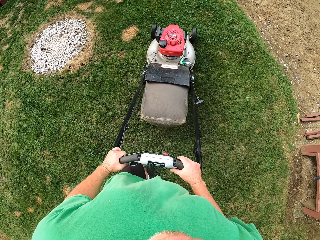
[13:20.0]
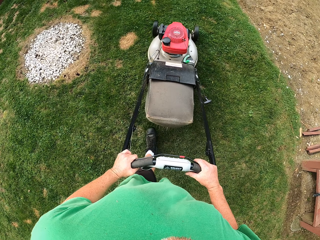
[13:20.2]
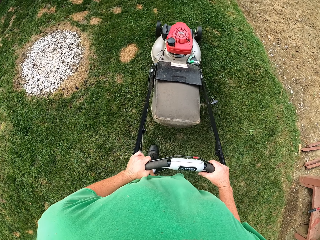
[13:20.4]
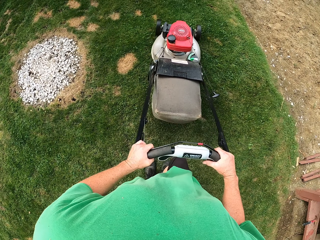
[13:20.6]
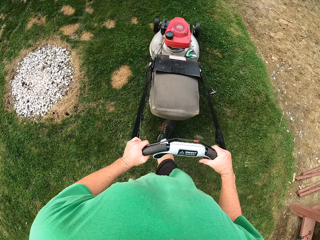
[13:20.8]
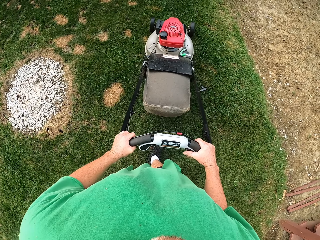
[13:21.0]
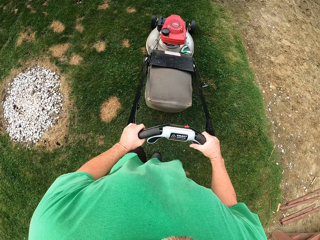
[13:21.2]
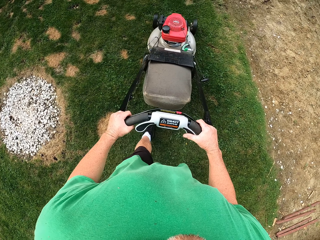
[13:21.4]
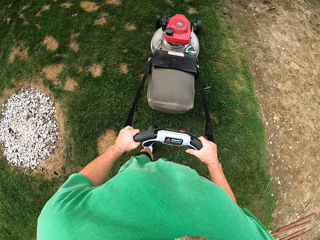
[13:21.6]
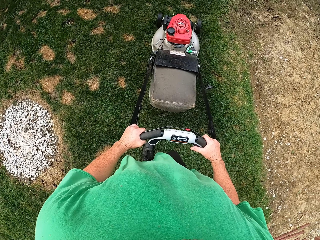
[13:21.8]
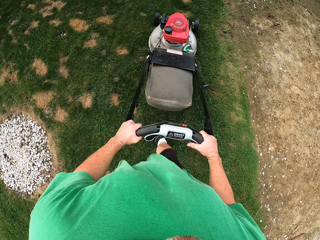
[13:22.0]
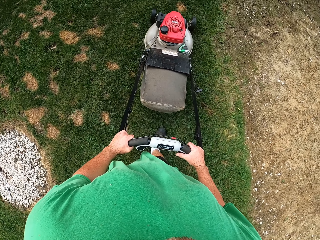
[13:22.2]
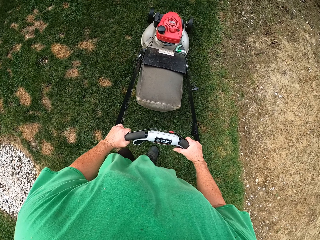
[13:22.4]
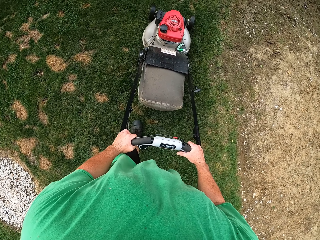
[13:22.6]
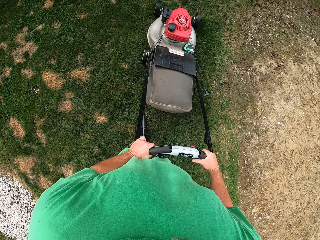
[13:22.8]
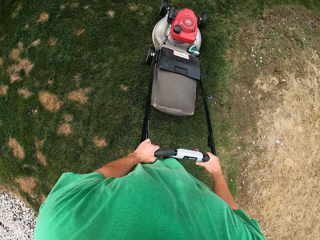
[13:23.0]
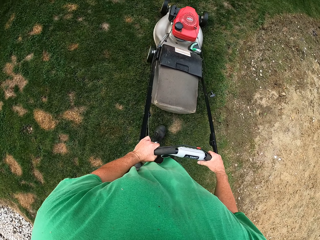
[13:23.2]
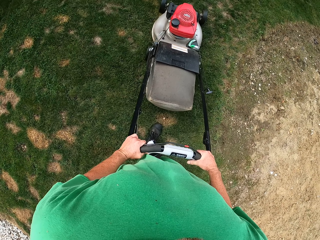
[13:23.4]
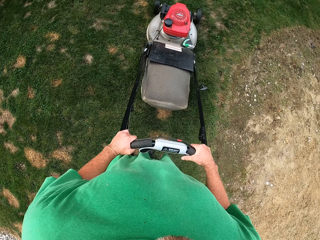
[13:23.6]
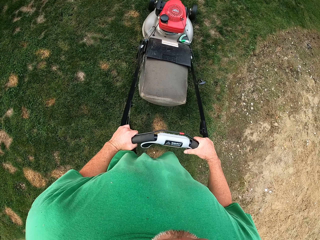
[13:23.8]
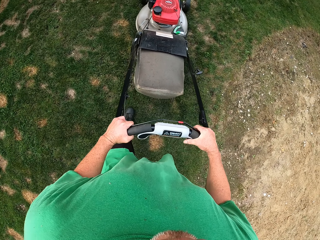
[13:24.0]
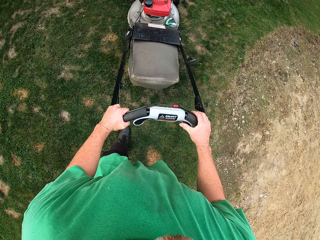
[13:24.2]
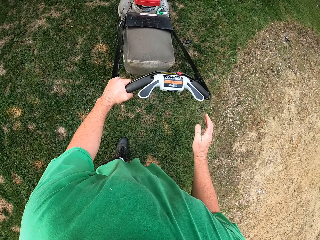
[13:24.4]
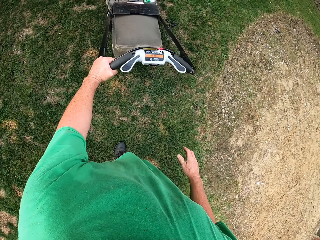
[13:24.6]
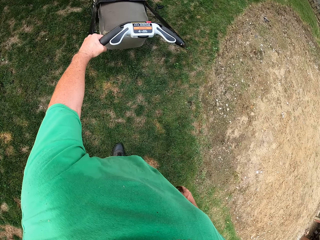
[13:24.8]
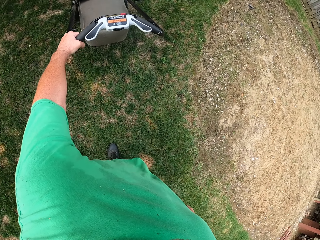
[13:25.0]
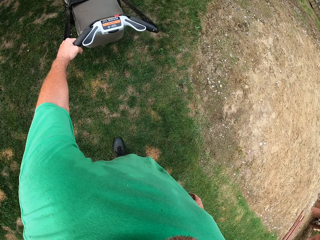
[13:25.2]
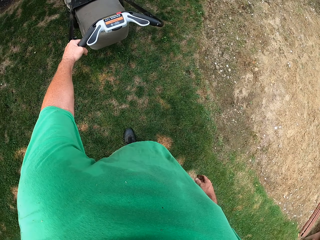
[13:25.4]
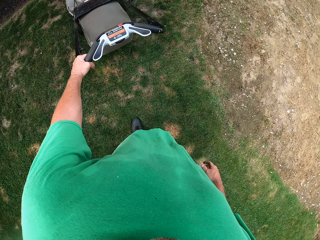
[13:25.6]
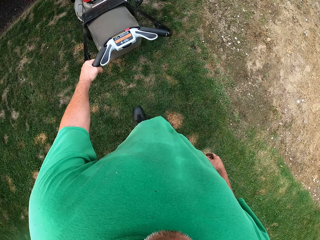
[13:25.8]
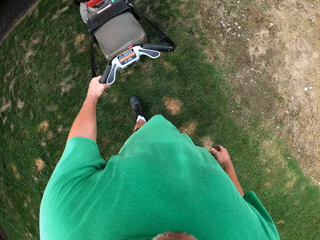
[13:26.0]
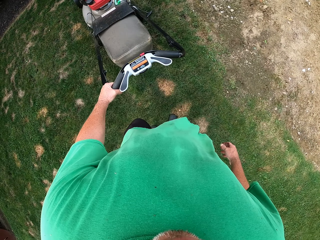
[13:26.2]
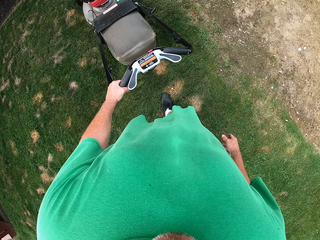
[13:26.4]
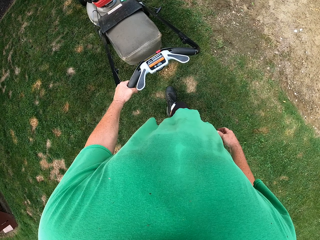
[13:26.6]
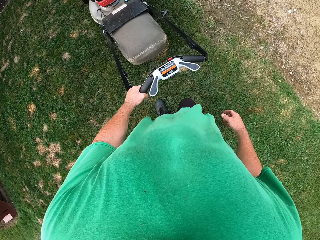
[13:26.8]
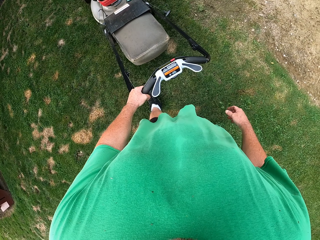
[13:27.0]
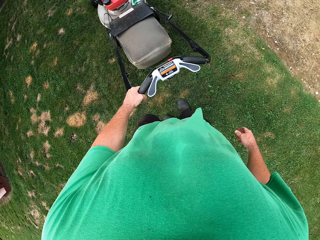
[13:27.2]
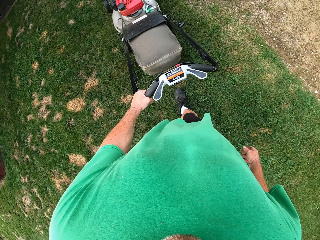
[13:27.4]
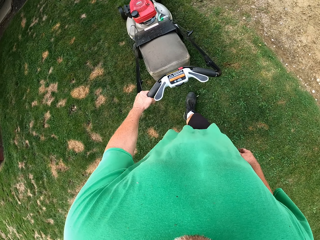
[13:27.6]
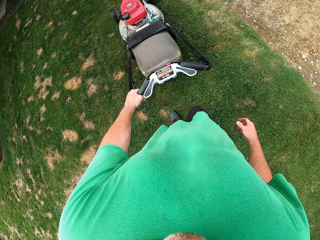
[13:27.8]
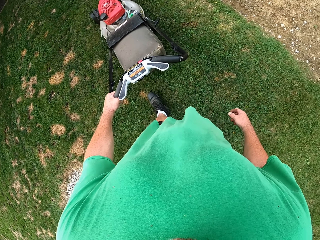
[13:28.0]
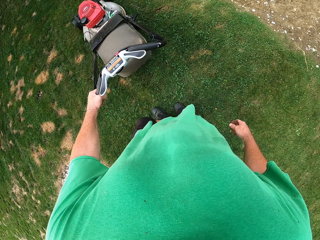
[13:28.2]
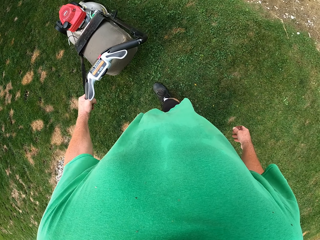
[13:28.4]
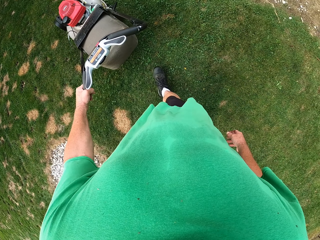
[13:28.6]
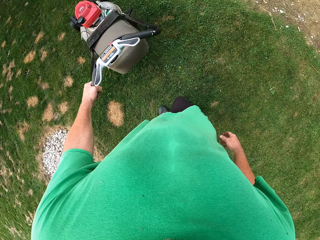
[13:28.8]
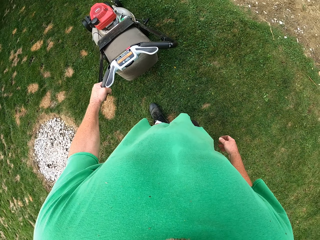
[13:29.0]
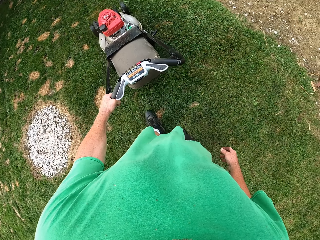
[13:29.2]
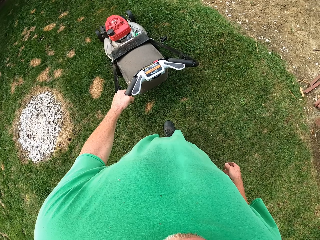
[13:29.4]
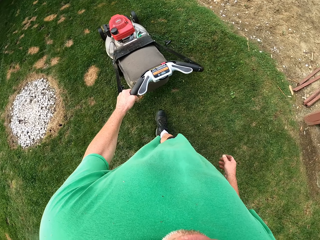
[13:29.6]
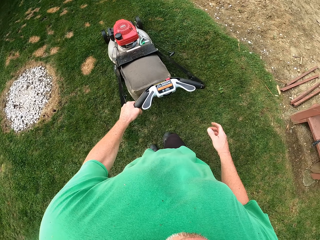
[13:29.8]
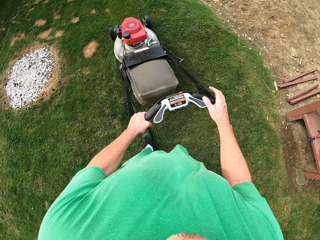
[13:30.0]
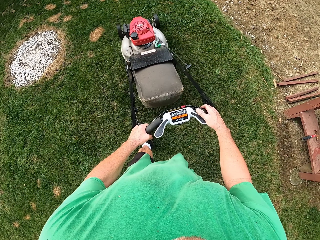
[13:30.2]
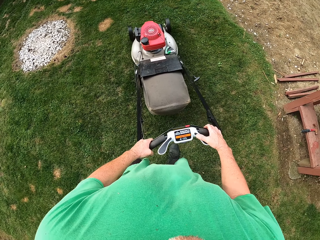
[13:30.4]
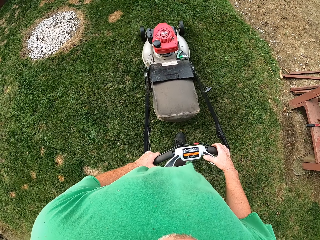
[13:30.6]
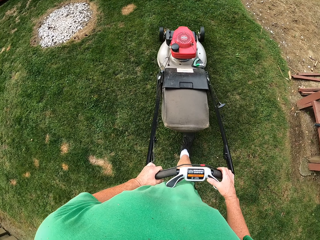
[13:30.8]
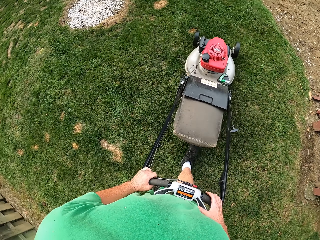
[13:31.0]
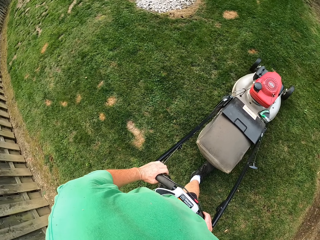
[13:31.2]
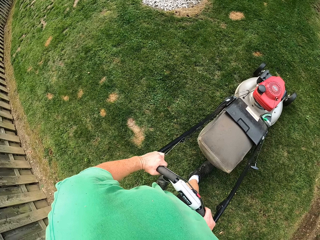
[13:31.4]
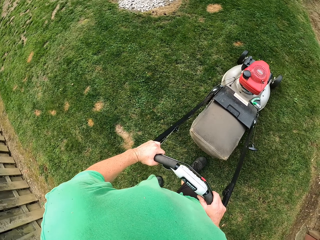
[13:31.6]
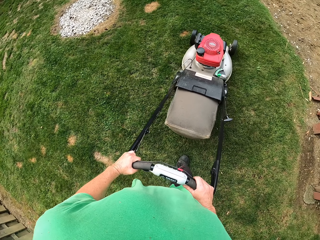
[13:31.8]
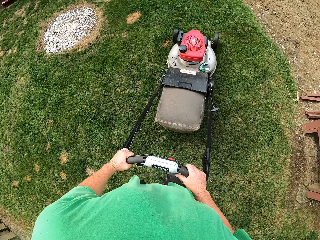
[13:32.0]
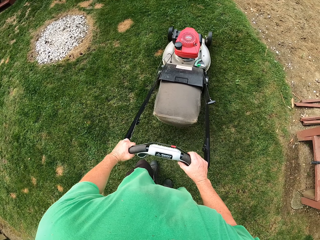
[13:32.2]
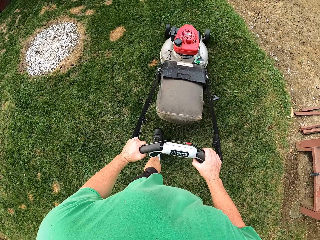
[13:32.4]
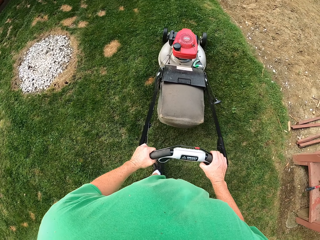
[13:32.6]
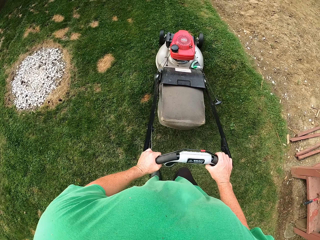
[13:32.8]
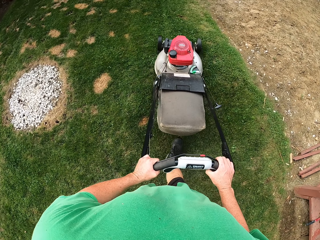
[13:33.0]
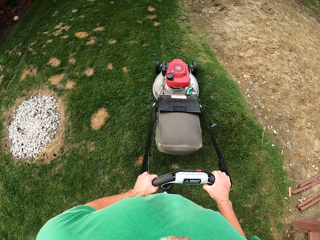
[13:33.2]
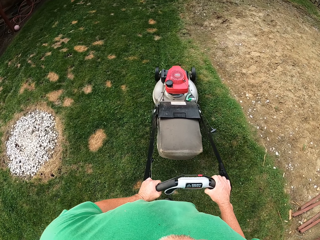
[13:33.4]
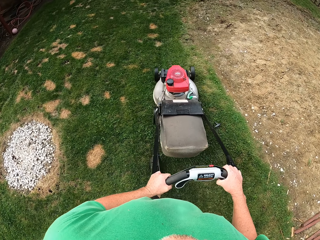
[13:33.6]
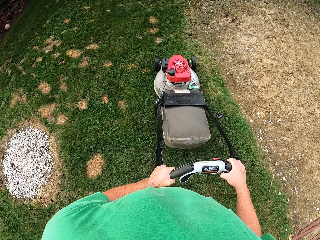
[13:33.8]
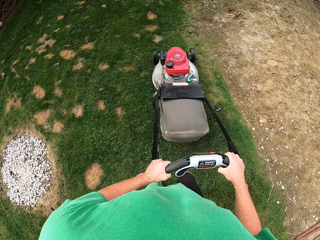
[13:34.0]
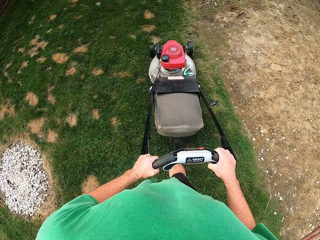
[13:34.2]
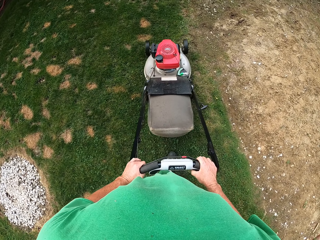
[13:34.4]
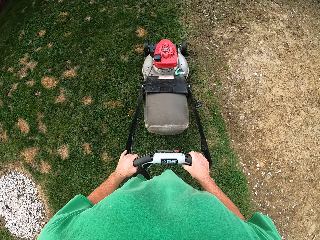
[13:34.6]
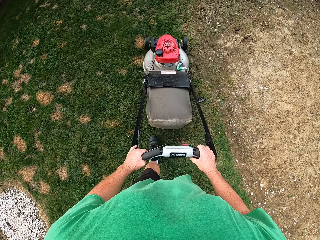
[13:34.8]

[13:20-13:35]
The camera wearer releases the right hand from the reel mower. They pull the reel mower with the left hand. They hold the reel mower with both hands. They push the reel mower forward with both hands.

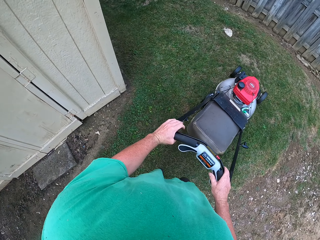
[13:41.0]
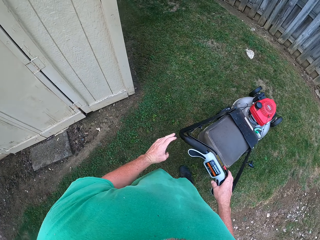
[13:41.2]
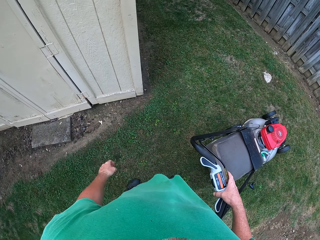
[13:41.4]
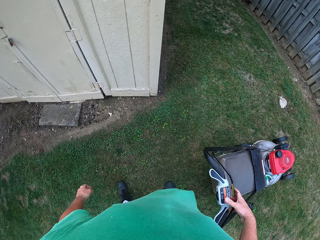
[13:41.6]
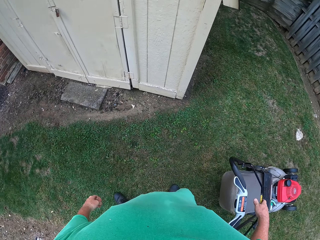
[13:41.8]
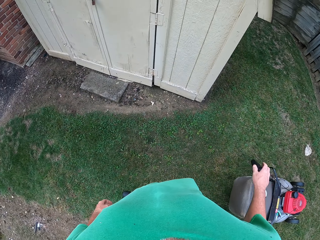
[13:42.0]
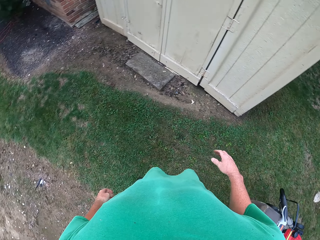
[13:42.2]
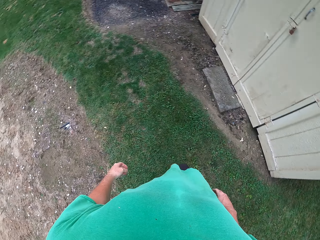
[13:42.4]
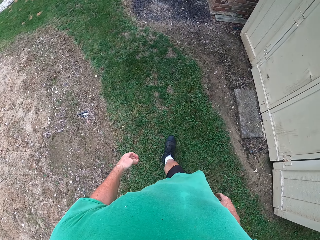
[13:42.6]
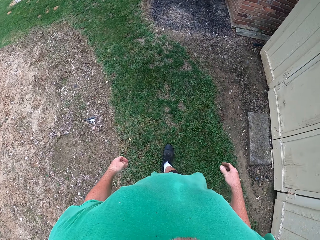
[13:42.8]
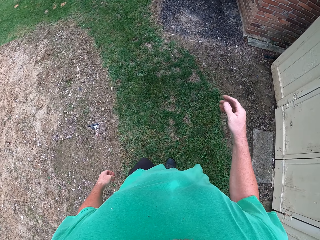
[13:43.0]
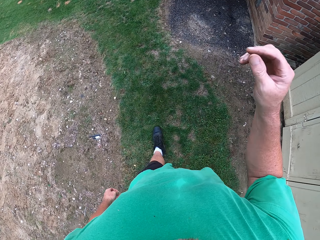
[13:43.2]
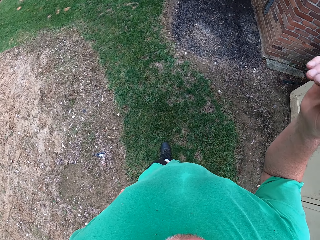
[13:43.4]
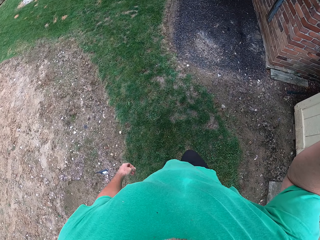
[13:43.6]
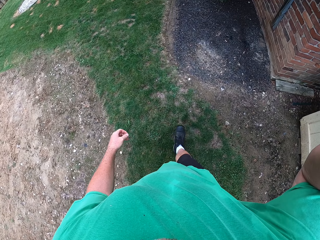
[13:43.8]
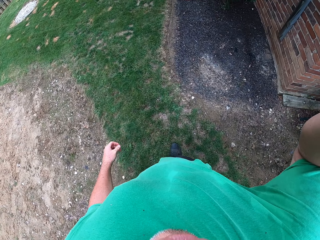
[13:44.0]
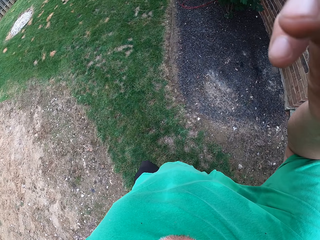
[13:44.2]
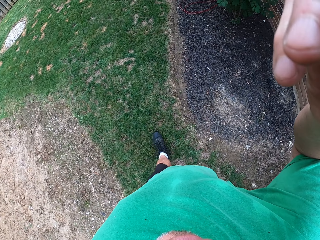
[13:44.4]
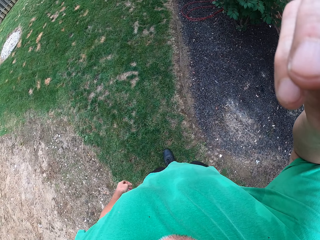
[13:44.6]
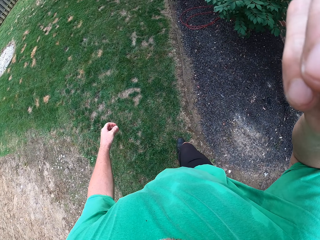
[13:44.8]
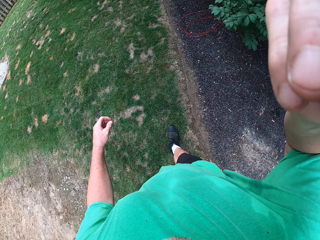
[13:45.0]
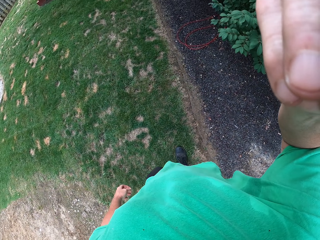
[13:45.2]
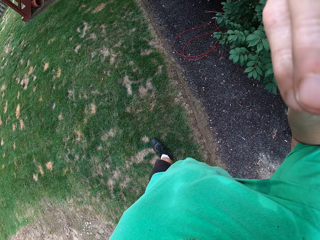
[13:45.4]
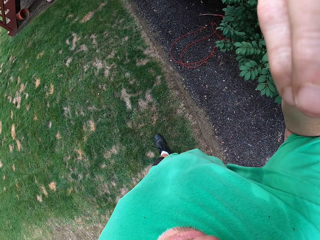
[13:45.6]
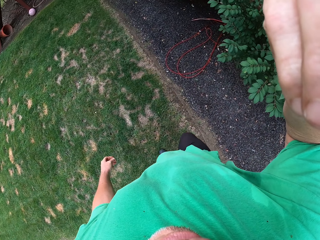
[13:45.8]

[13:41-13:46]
The camera wearer leaves the reel mower. They walk on the grass and raise the right hand.
